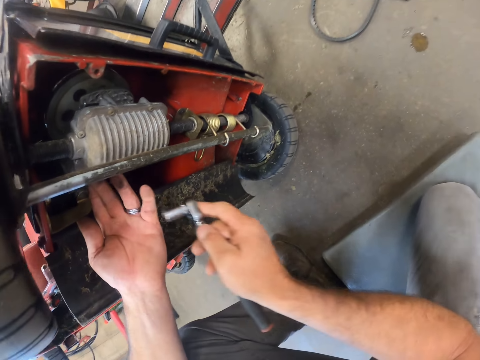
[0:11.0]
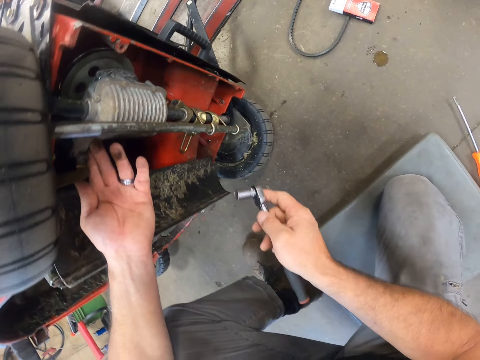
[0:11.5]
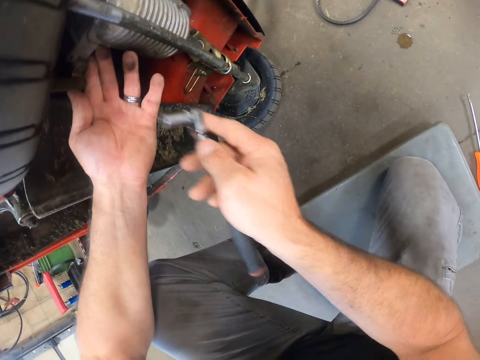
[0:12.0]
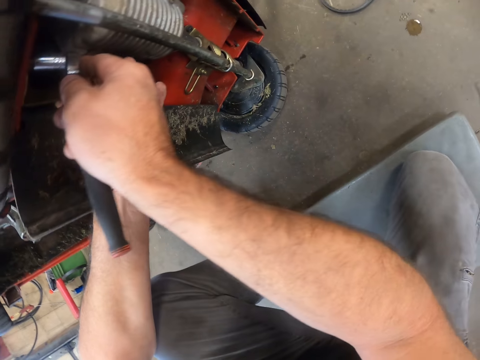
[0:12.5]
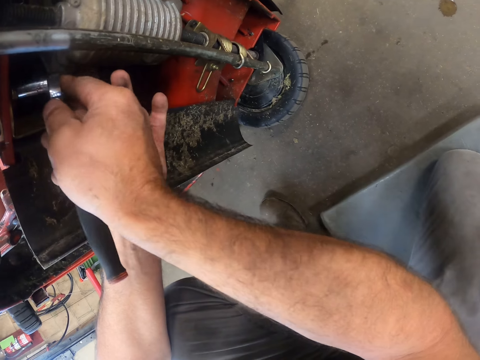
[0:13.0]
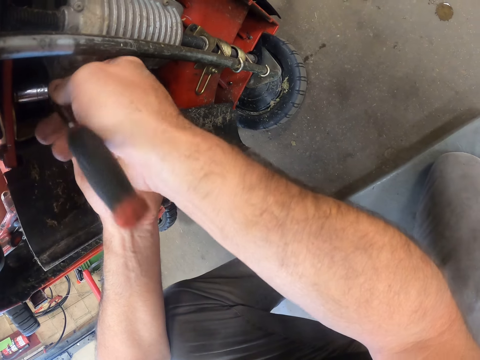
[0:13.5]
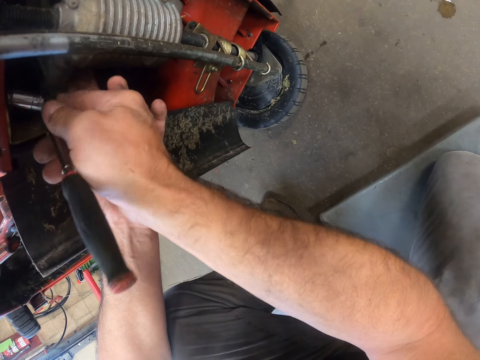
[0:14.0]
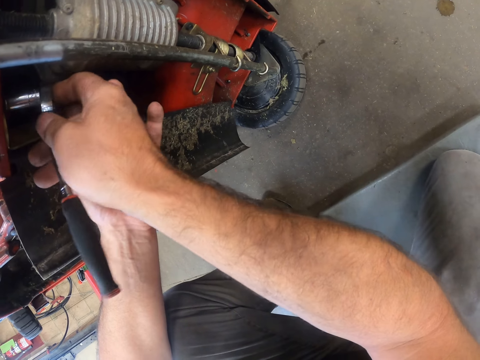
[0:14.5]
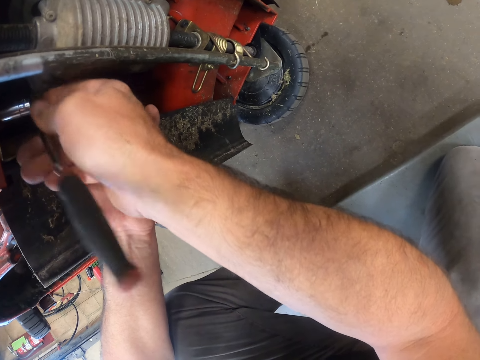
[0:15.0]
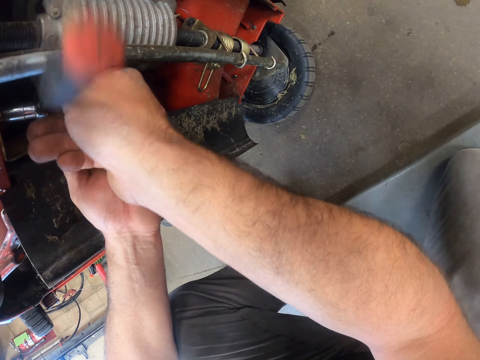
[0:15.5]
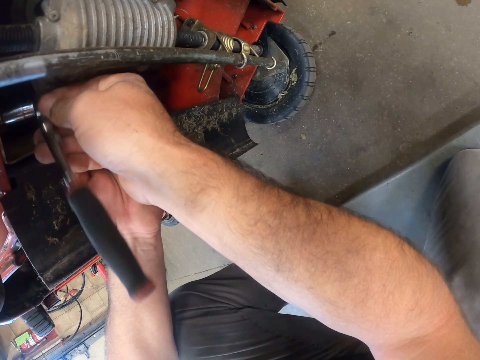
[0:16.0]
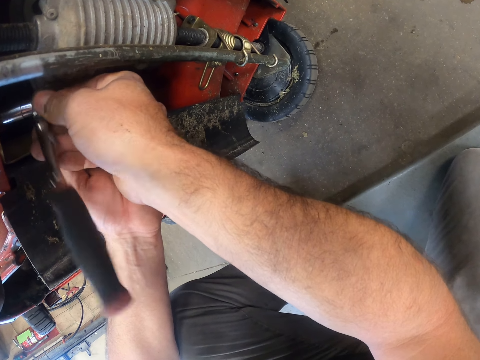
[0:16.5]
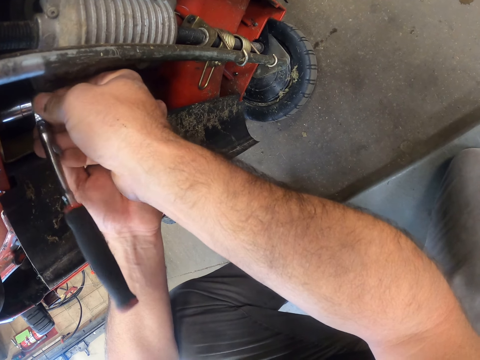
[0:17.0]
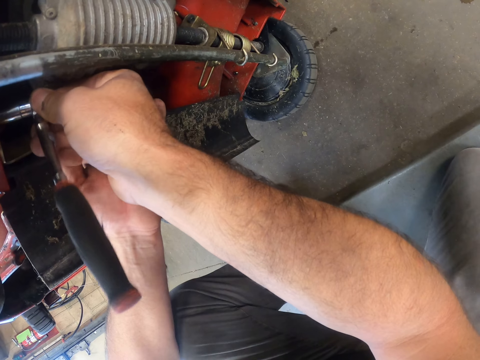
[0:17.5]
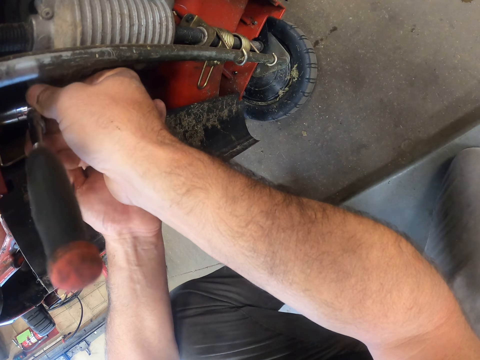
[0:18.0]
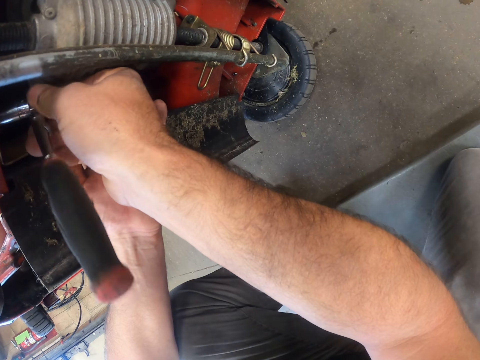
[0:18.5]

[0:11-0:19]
The camera wearer tightens a nut with the screwdriver. They loosen the bolt on the lawn mower with the spanner.

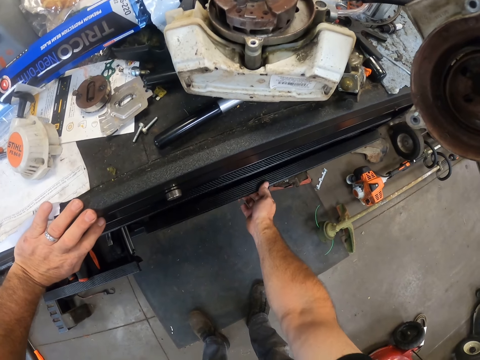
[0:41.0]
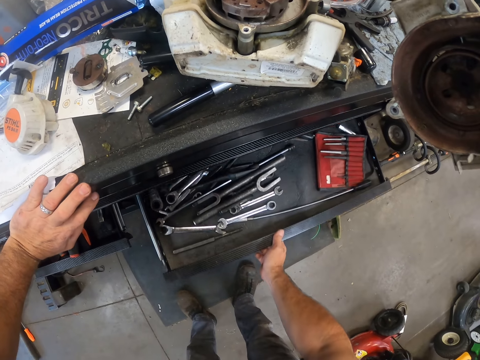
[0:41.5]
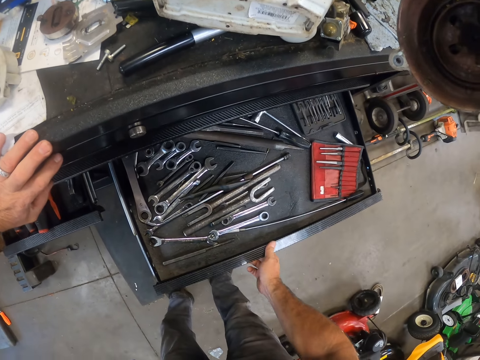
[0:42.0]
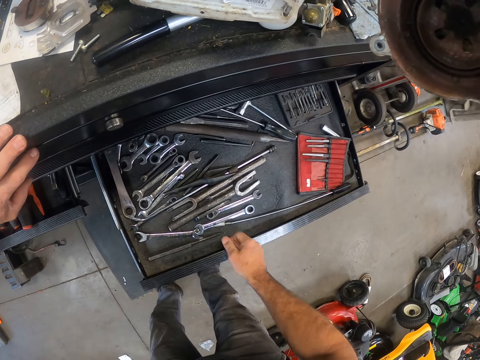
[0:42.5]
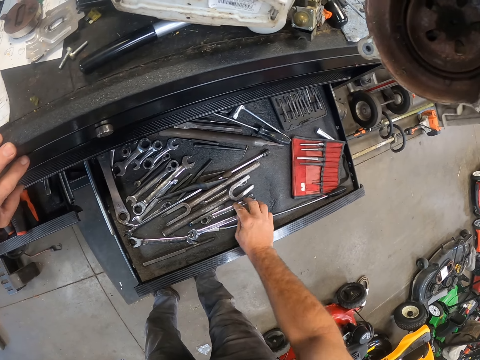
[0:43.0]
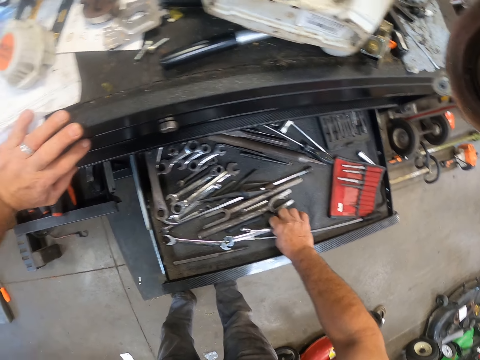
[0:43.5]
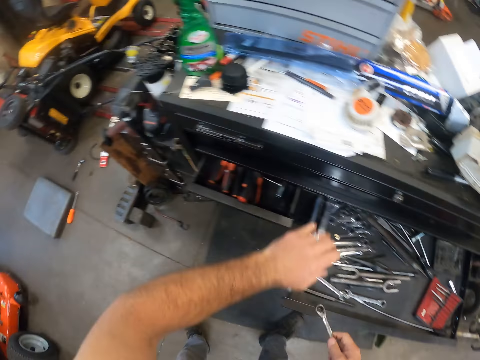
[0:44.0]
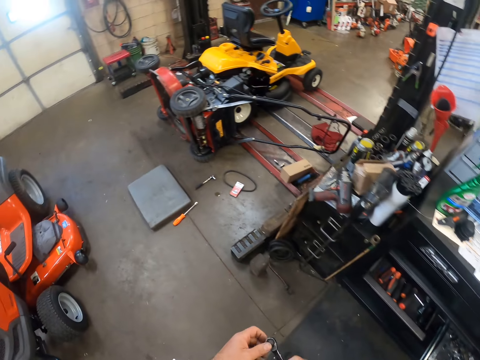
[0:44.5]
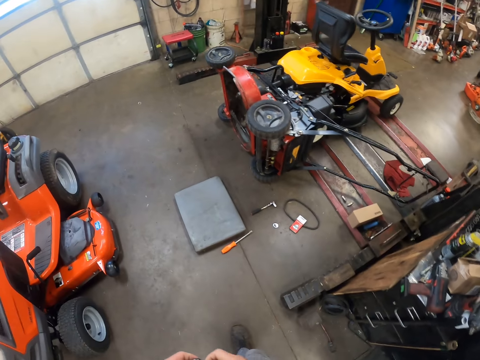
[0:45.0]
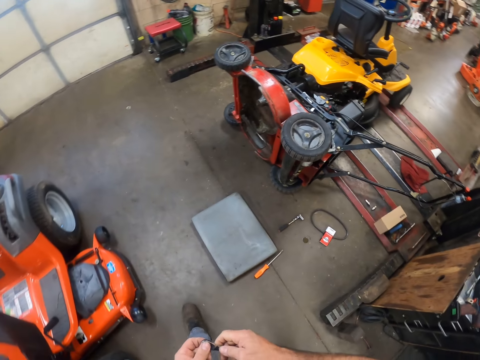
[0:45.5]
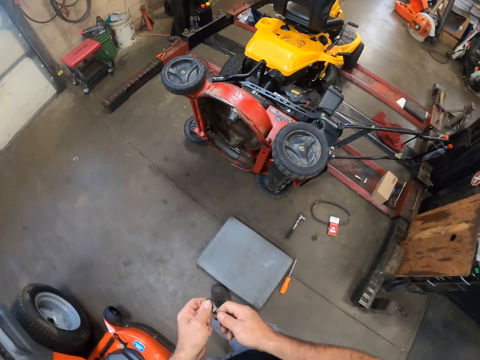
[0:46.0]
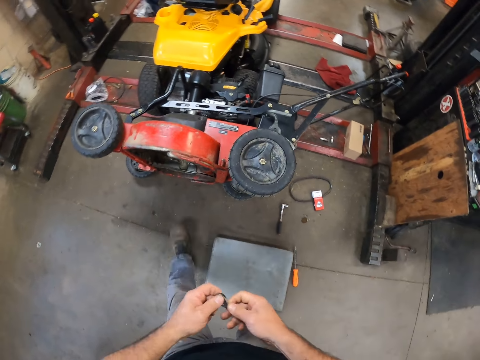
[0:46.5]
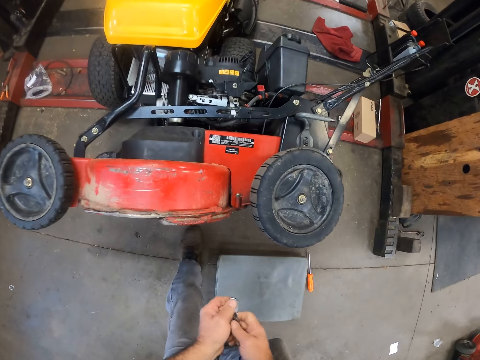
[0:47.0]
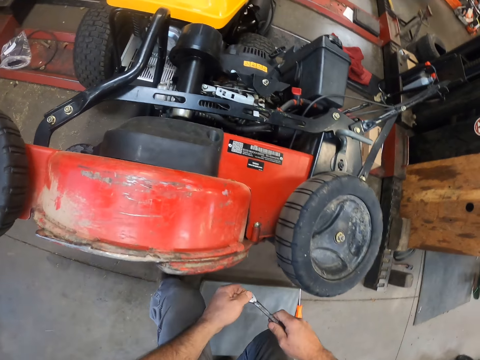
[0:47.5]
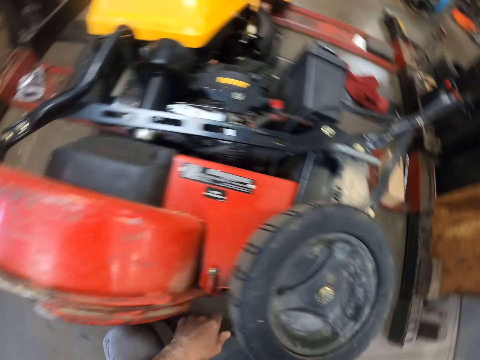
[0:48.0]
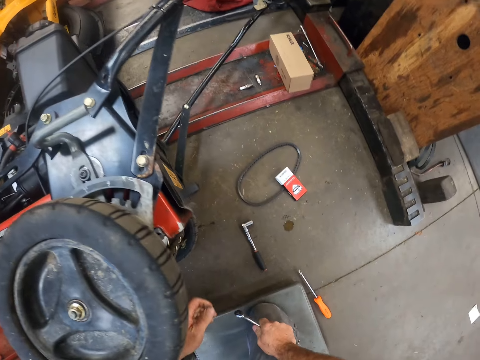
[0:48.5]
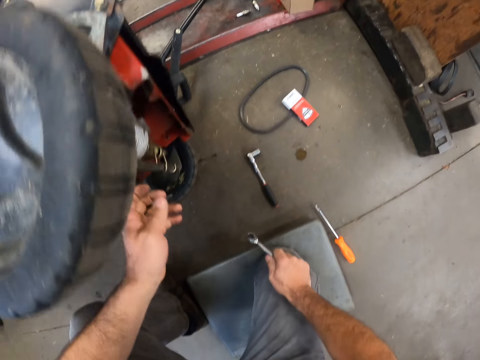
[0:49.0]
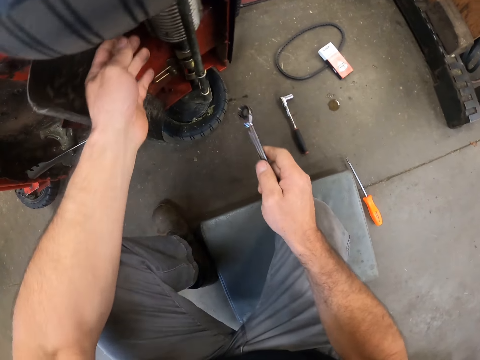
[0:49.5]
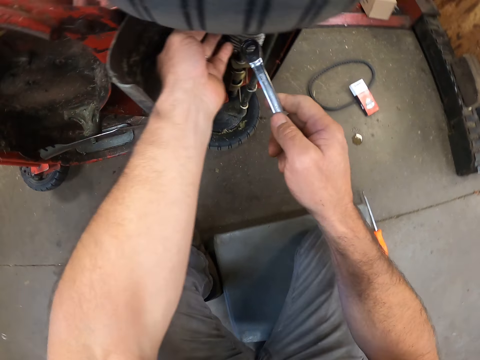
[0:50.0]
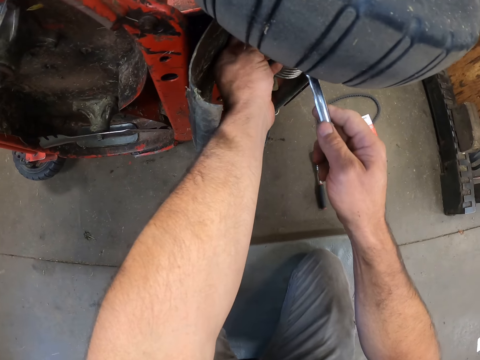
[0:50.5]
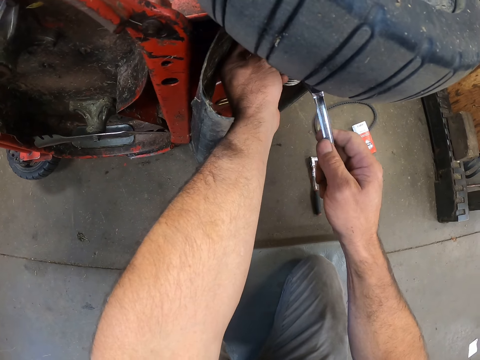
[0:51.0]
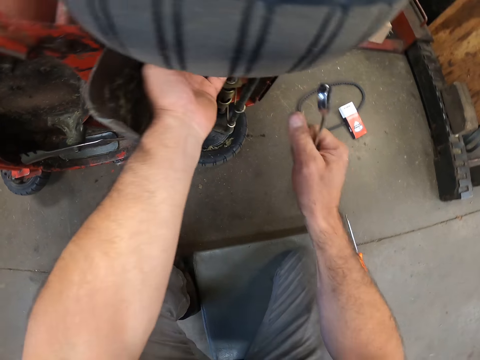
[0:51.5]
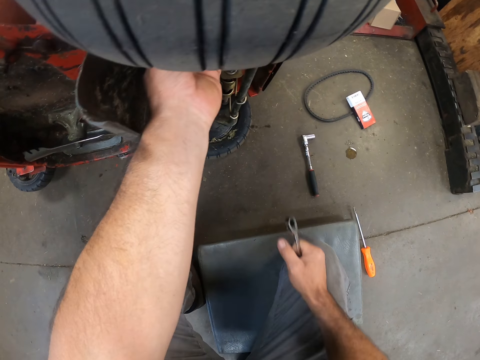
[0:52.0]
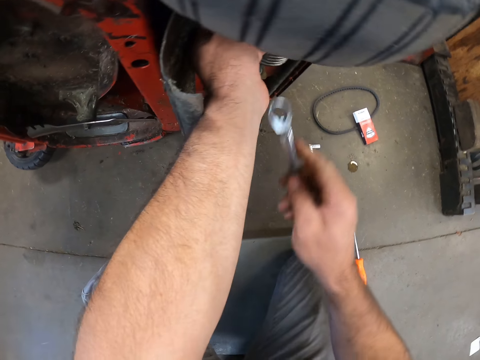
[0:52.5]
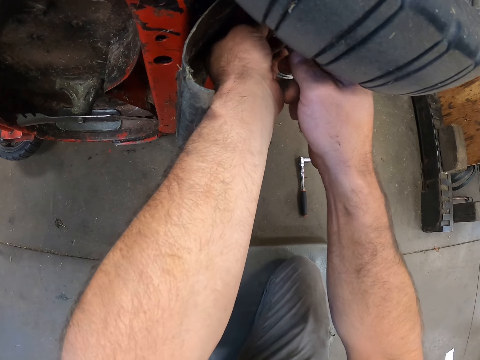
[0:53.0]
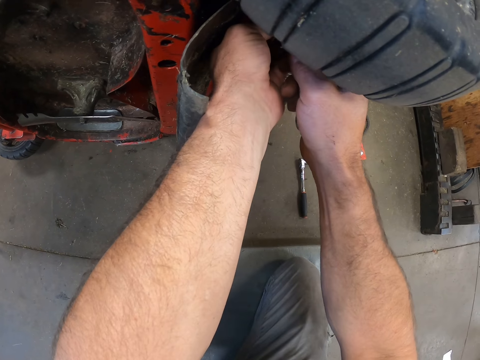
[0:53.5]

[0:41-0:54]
The camera wearer pulls a drawer. They pick a spanner from the drawer with the right hand. They walk around the room to the lawn mower. They kneel on the creeper seat. They fix a nut on the lawn mower. They tighten the nut with the spanner.

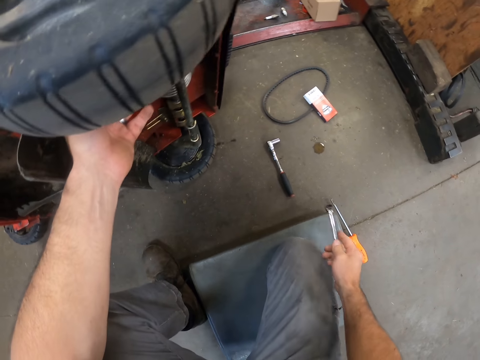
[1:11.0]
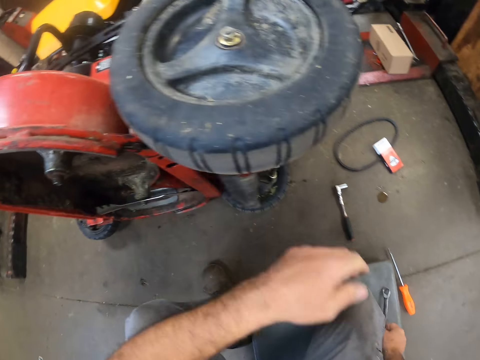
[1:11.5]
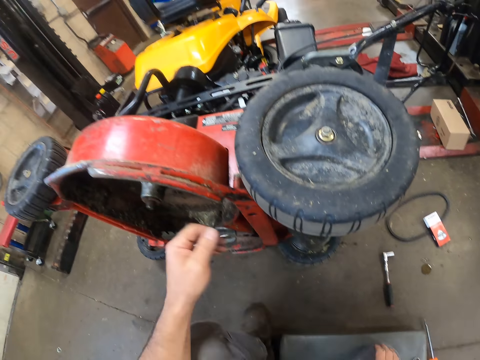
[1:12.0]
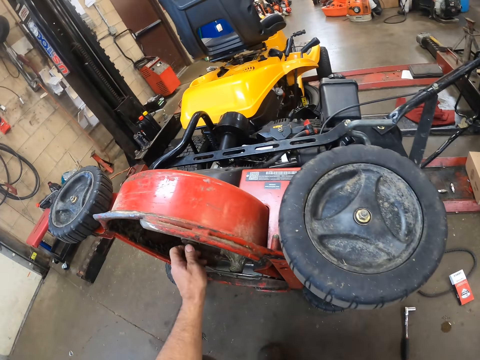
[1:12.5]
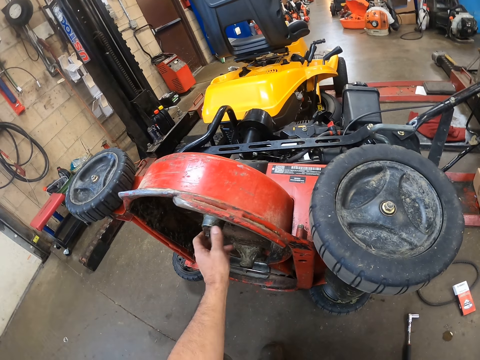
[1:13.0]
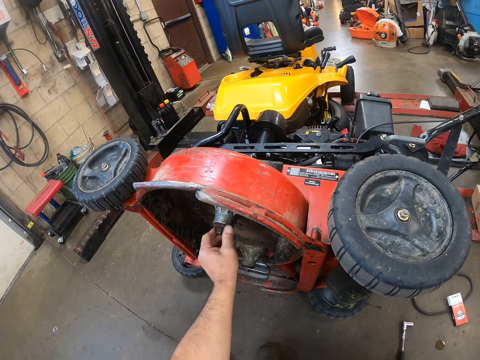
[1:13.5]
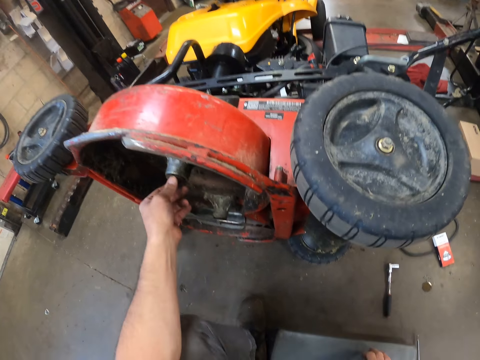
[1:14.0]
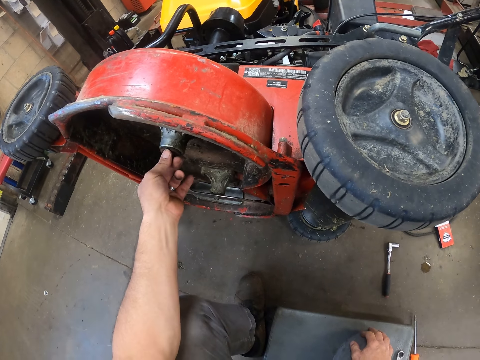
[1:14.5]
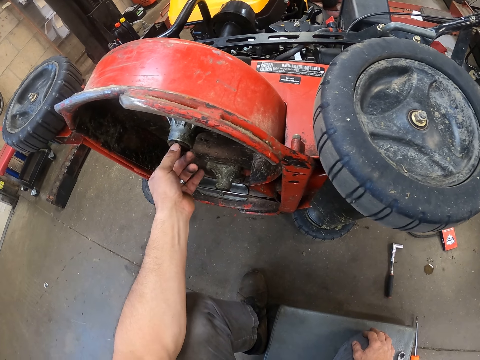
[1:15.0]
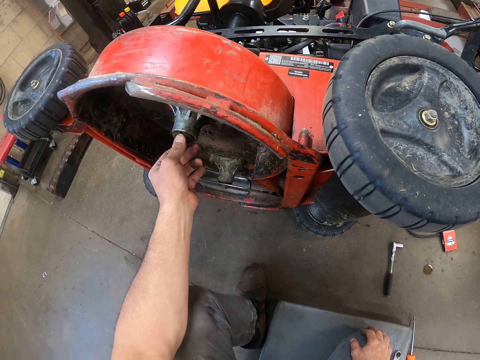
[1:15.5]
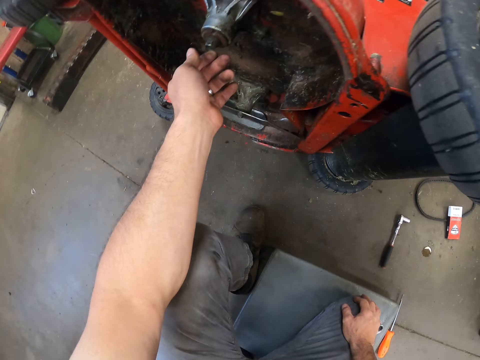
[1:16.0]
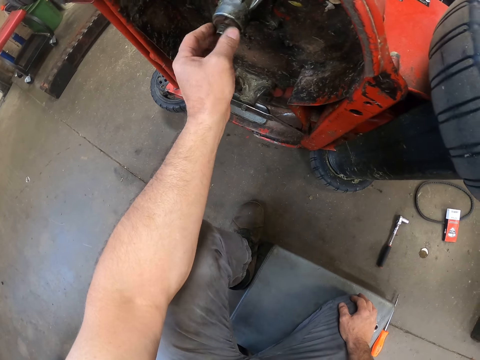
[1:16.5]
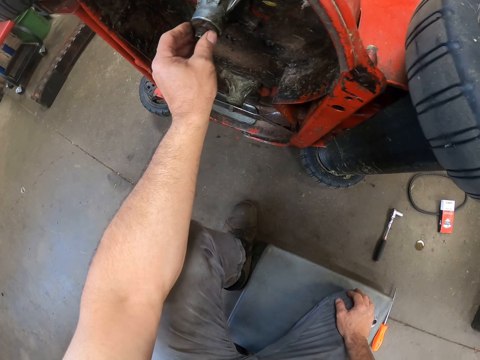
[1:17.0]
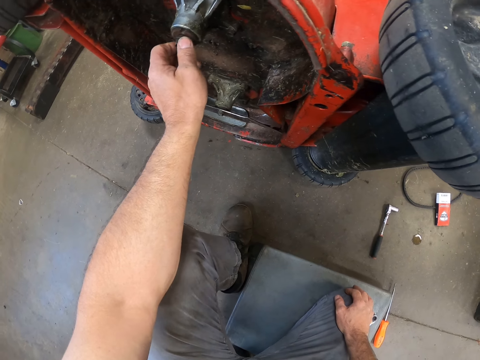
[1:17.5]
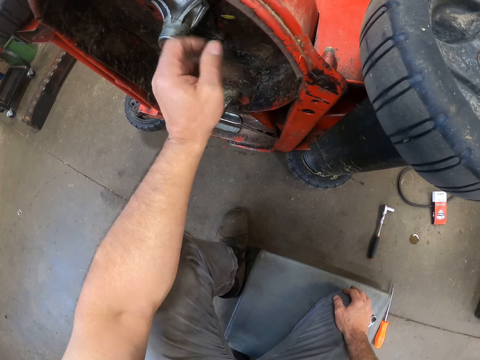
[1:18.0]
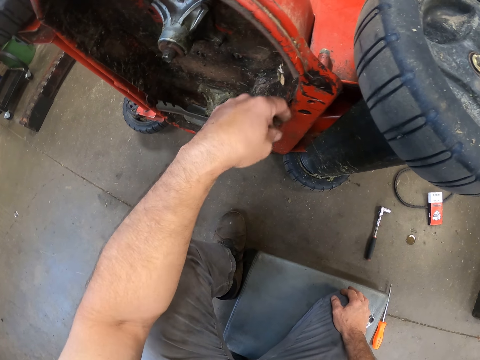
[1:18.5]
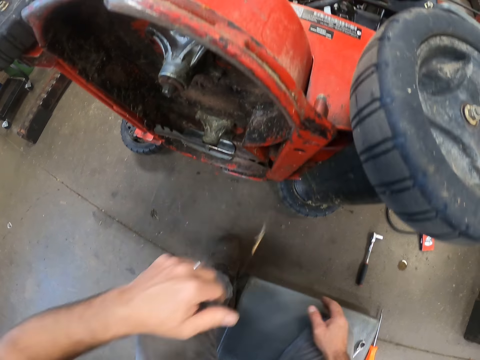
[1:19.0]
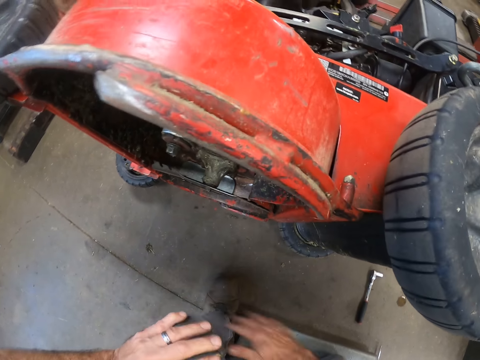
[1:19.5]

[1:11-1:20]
The camera wearer tightens the nut with his hand. He puts the spanner on the floor. He touches the lawn mower blade adapter with his left hand. He holds the lawn mower. He pulls a string in the lawn with his left hand. He removes a cobweb.
